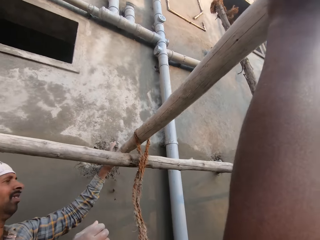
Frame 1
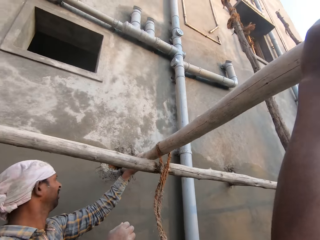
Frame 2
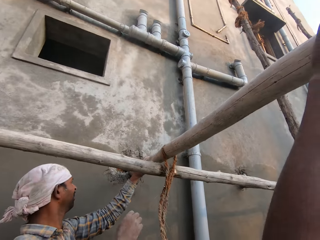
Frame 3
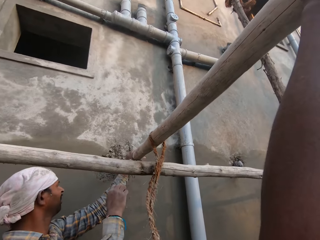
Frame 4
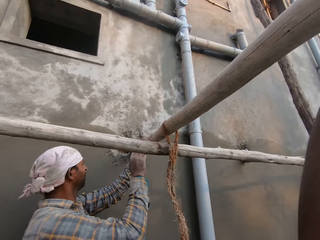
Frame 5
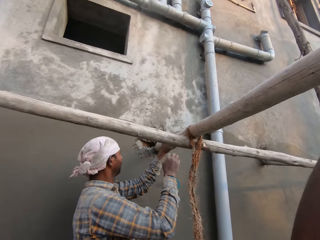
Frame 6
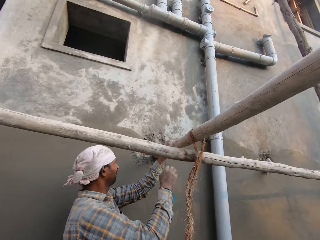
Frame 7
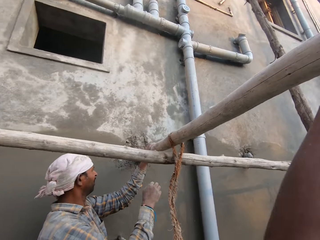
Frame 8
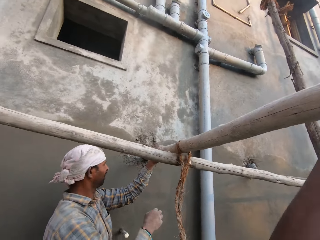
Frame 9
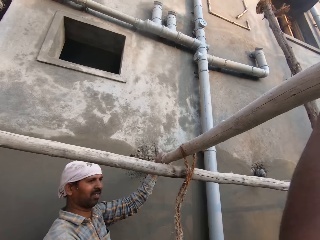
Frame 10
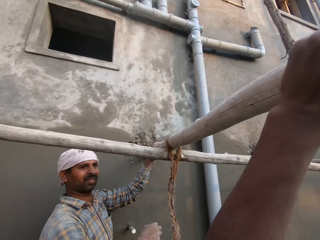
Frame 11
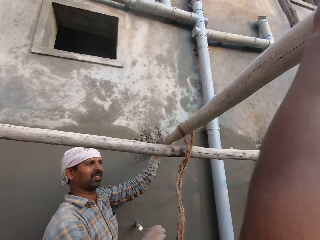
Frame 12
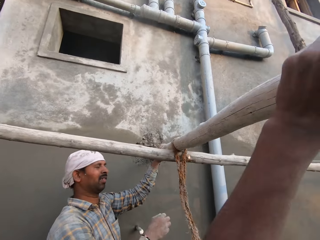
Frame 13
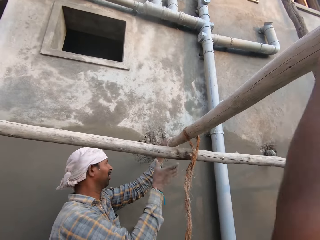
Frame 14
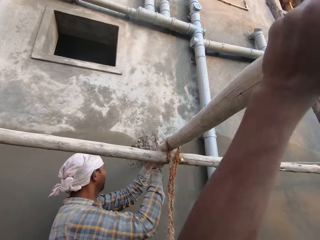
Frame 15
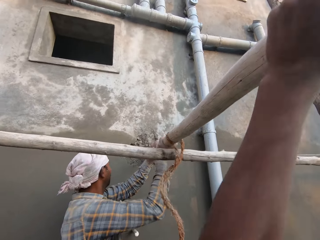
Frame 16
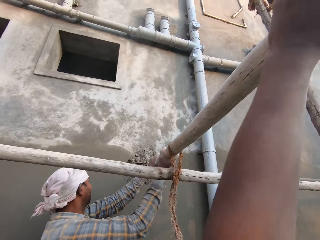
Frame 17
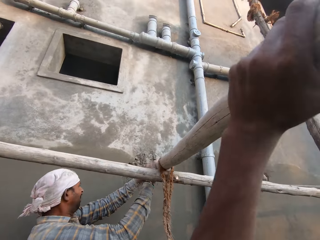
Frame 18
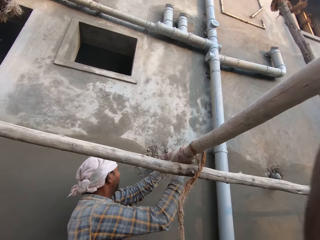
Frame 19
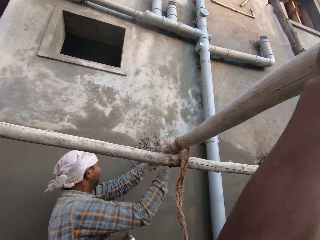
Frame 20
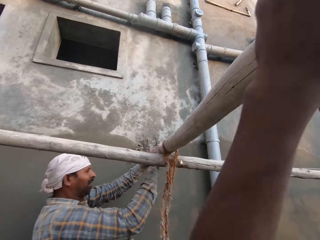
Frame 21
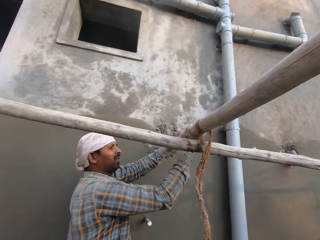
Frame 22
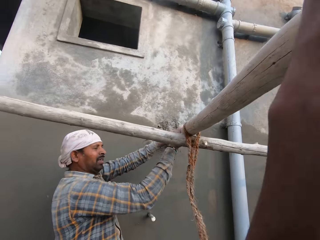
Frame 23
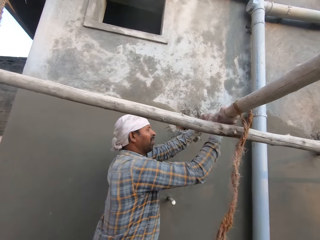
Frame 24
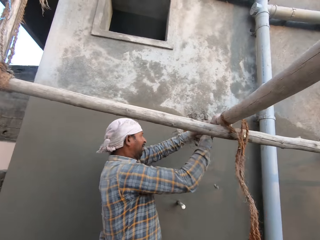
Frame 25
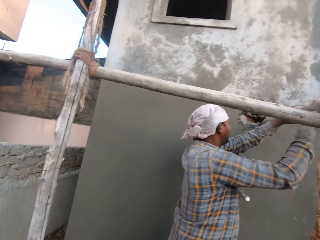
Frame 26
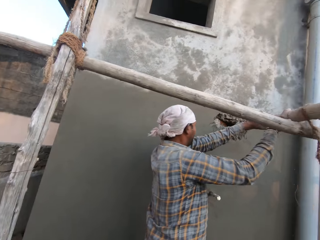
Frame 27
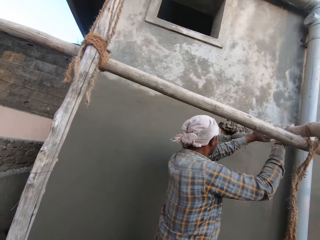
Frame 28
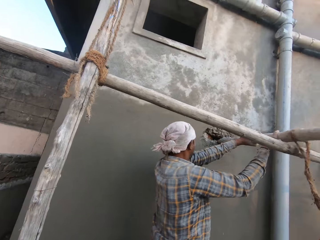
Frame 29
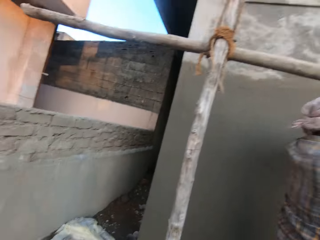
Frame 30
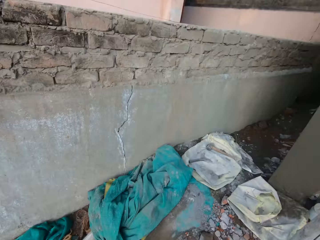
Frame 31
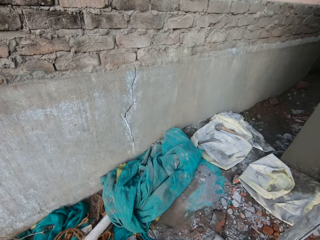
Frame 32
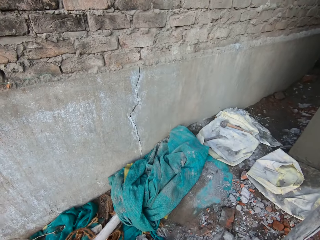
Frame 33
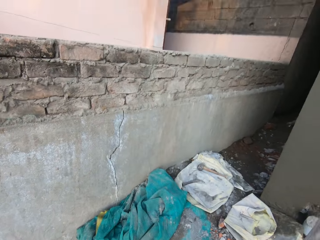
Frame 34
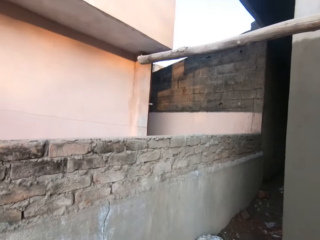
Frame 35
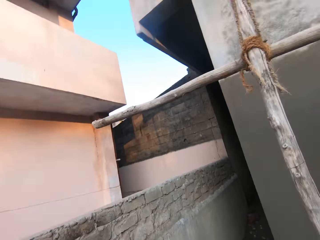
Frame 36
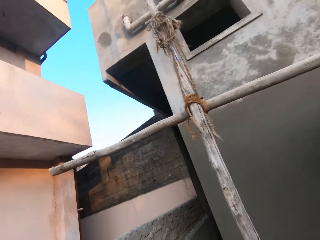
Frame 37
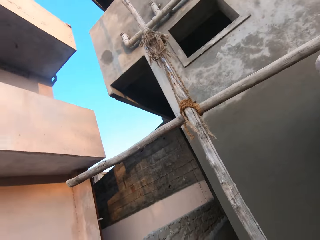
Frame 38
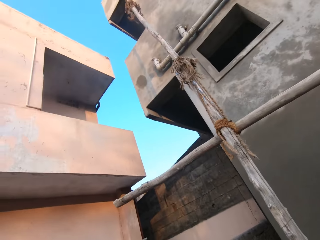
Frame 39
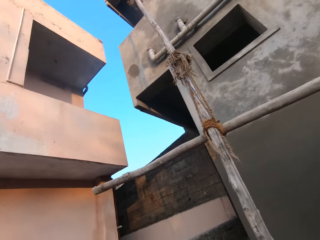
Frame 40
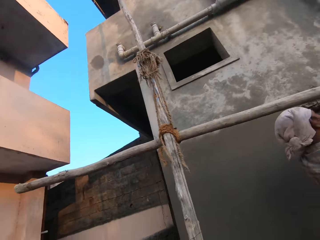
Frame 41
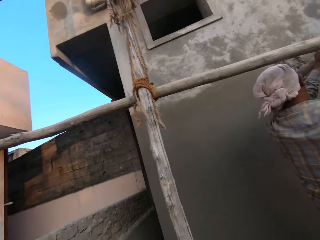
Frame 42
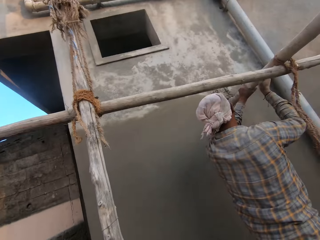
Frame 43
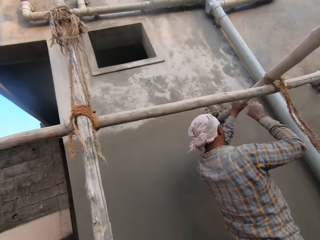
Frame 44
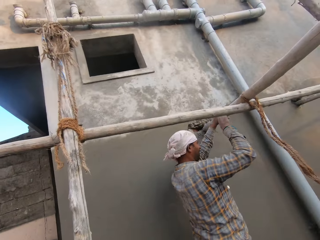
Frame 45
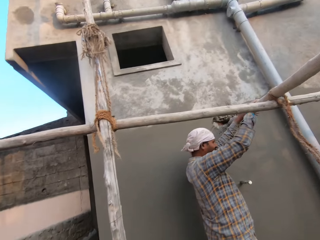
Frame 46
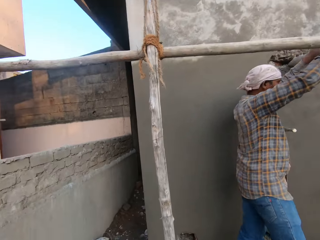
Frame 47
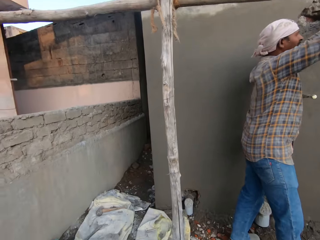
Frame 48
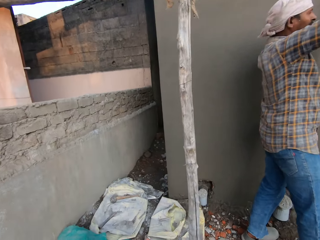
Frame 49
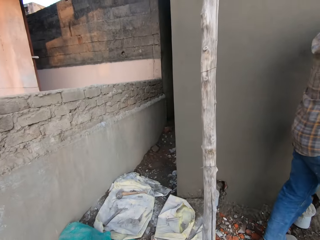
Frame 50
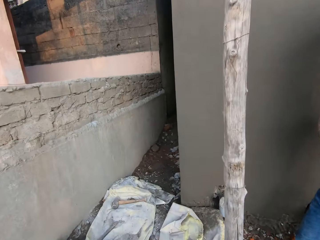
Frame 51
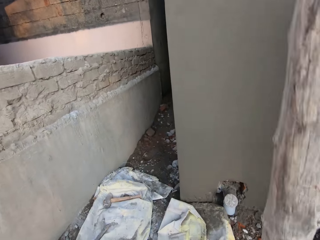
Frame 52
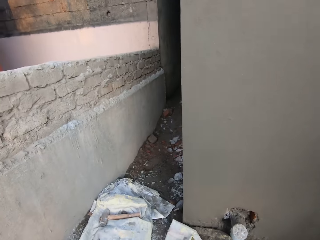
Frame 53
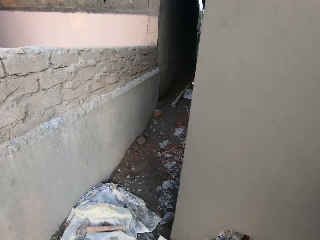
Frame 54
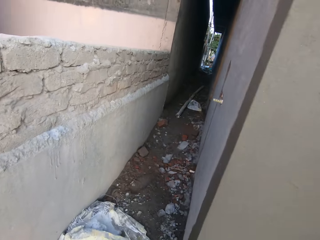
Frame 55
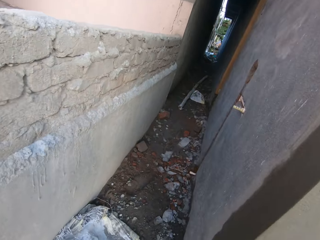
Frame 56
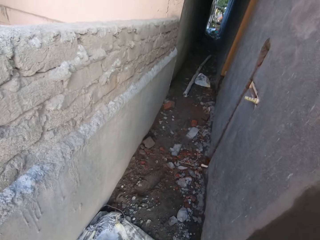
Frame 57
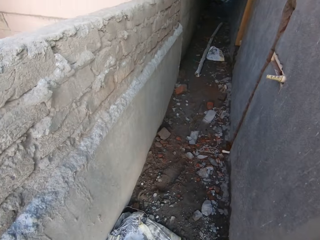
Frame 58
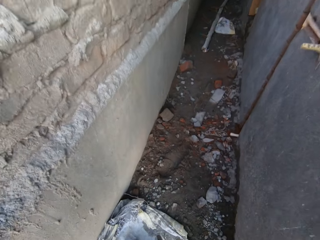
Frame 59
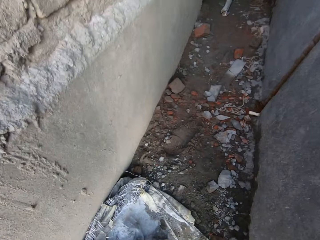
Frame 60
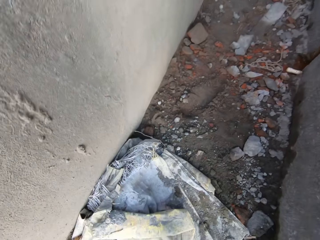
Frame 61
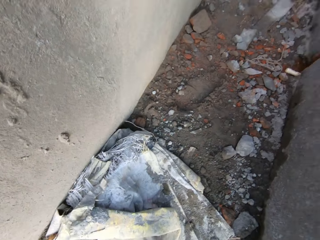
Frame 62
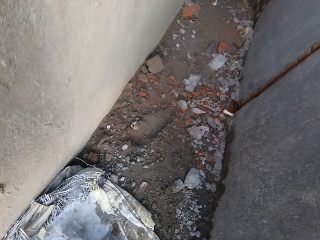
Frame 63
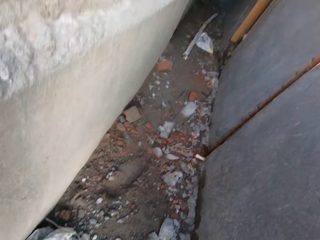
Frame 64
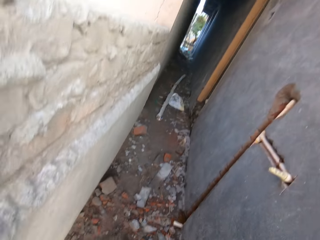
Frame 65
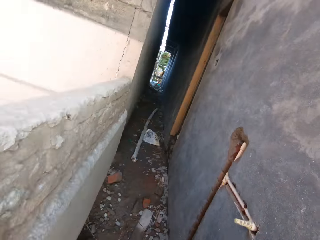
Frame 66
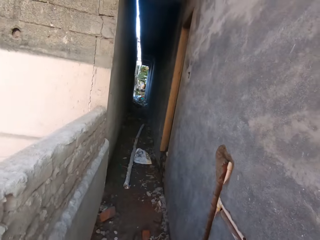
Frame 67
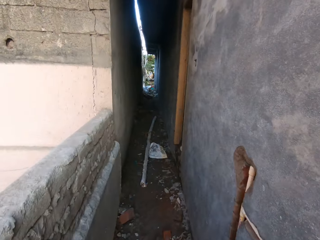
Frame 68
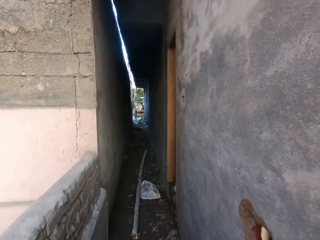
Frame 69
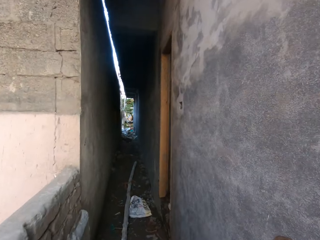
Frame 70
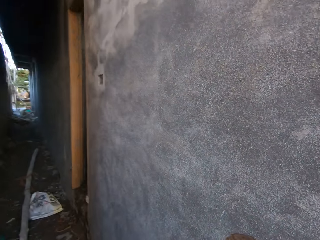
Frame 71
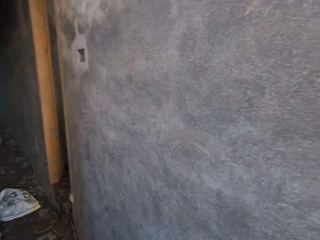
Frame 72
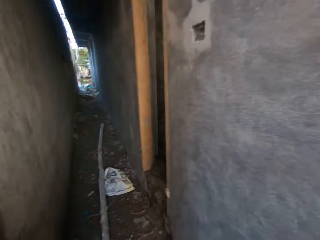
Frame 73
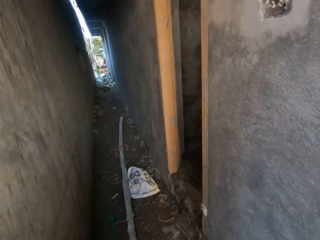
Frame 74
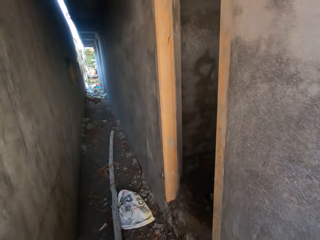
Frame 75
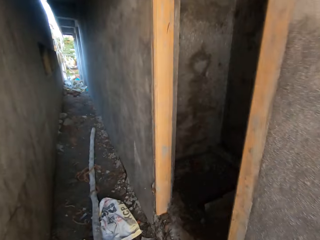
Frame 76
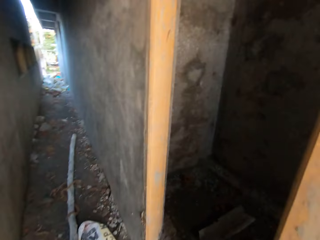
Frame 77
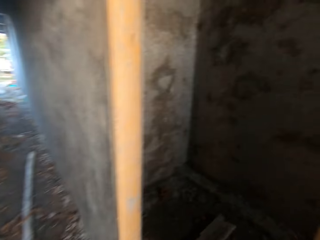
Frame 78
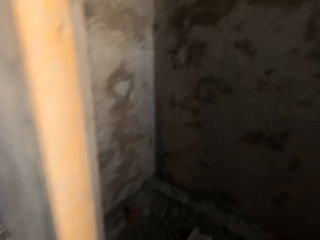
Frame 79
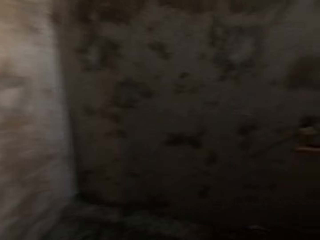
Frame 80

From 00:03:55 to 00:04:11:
The man holds the wood with his hands. The camera wearer shakes a piece of wood on the wall. They talk. They walk on the building corridor.

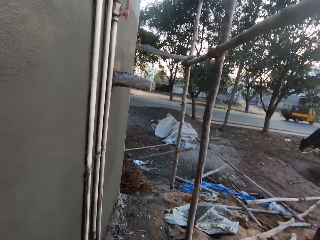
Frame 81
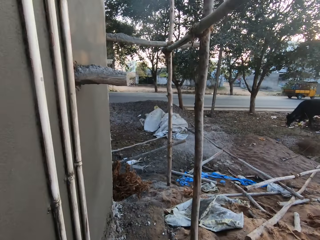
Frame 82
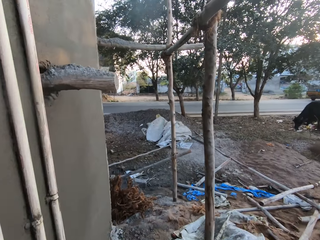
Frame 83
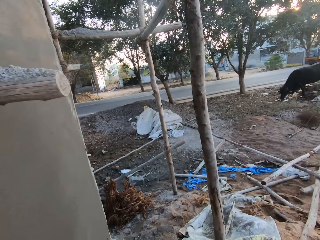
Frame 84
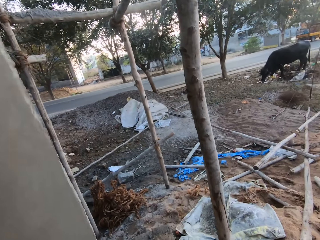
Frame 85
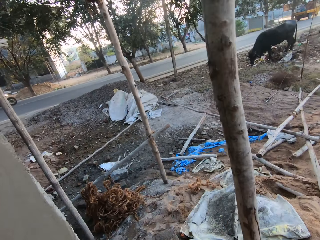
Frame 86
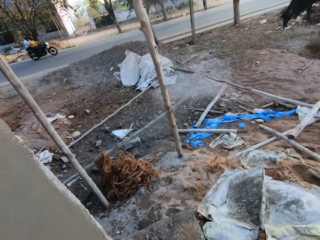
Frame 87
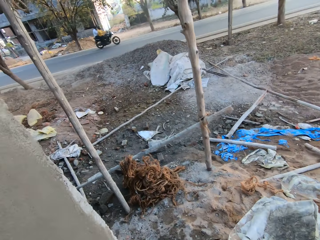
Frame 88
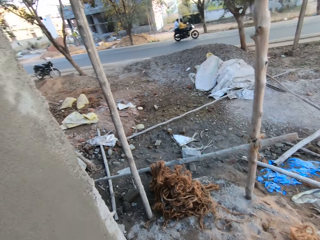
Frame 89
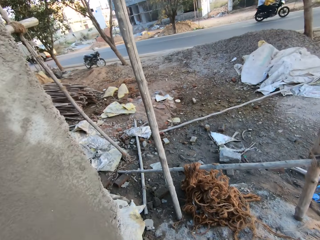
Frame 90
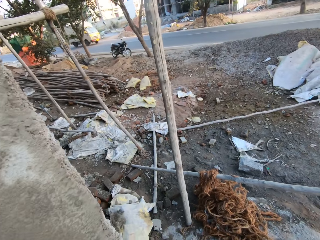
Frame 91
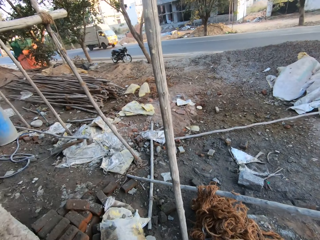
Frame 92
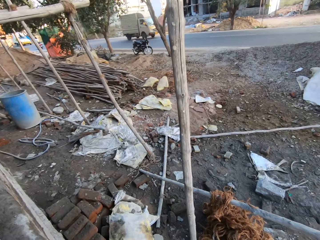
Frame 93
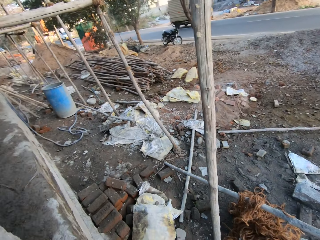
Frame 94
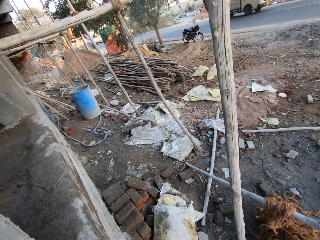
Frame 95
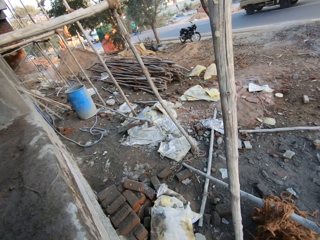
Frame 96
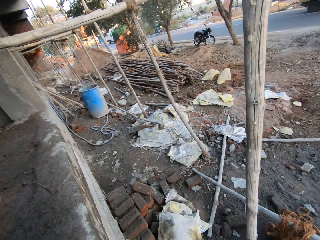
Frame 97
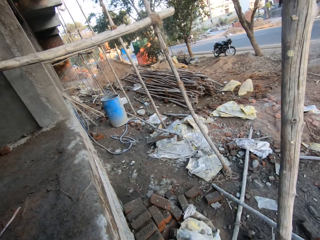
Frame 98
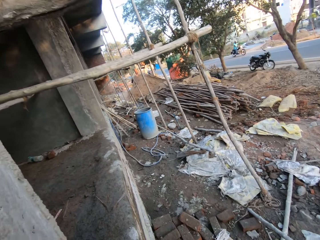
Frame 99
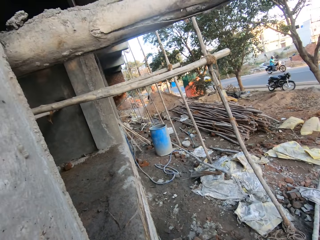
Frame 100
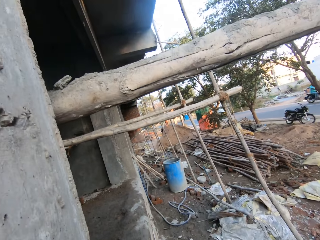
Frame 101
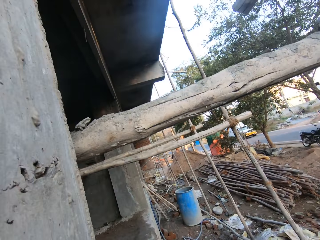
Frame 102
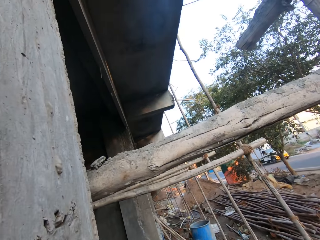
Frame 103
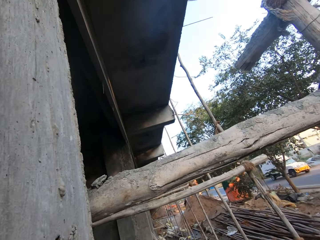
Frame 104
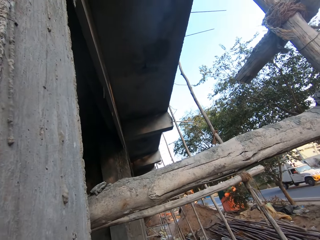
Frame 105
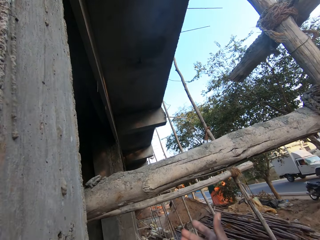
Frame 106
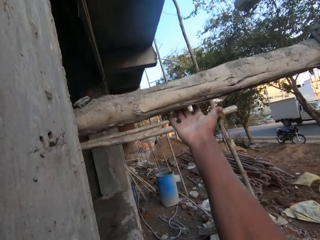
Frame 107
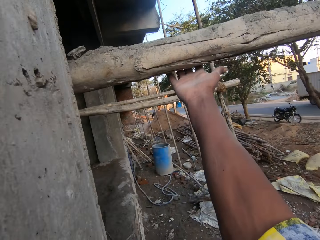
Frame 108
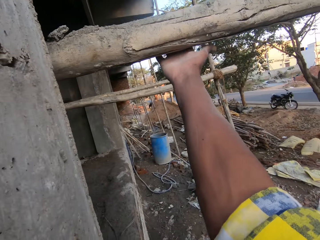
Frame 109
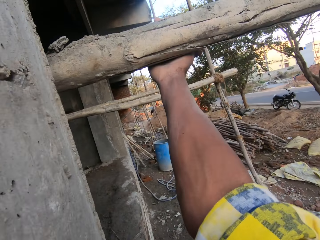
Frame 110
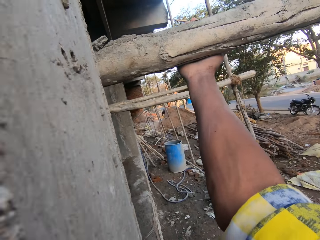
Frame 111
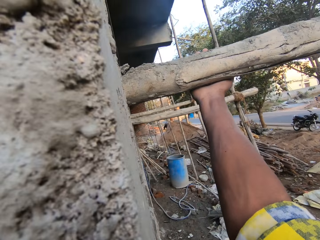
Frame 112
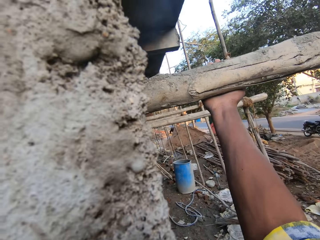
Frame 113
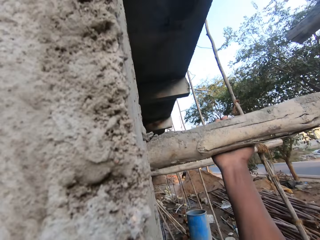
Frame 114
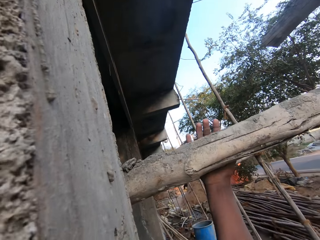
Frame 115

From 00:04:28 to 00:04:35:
The camera wearer walks around the building. He touches a wood with his right hand.
